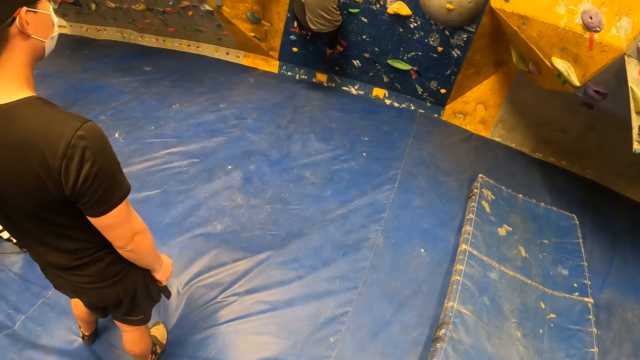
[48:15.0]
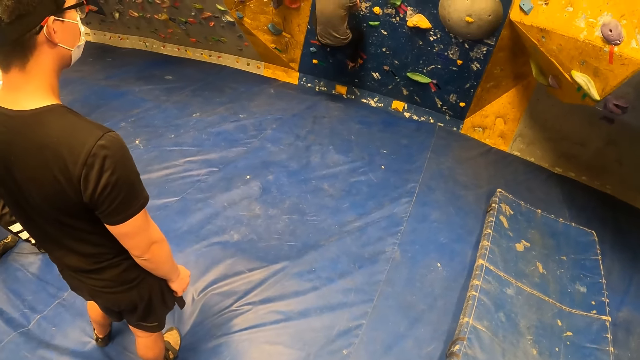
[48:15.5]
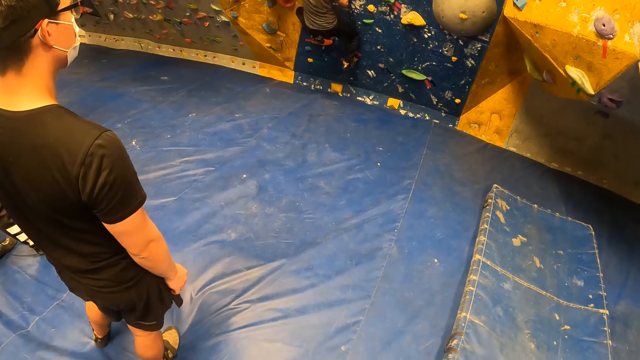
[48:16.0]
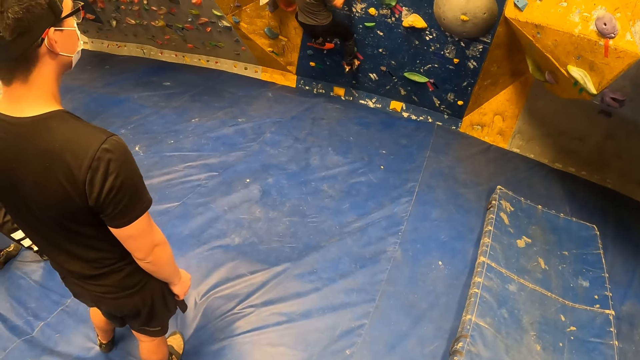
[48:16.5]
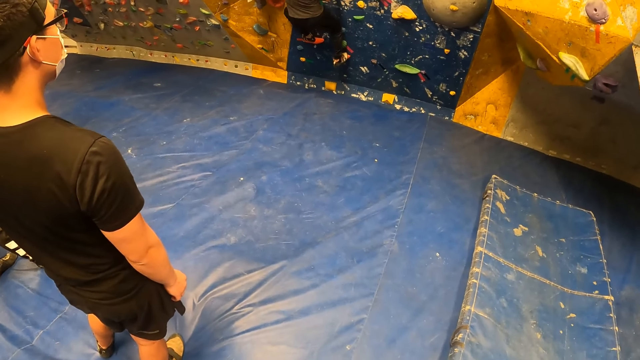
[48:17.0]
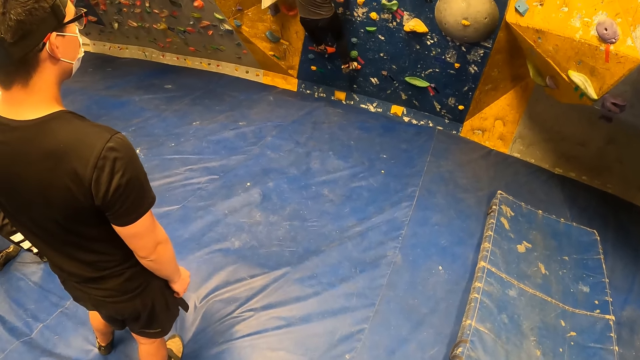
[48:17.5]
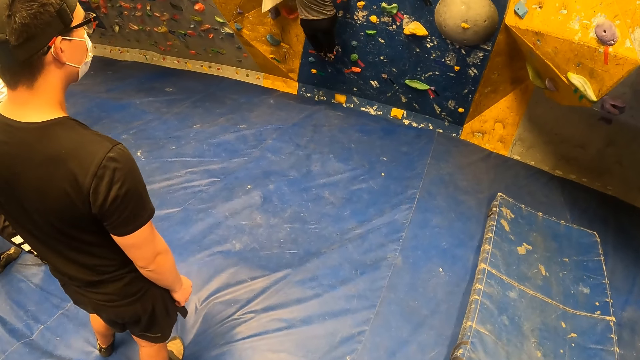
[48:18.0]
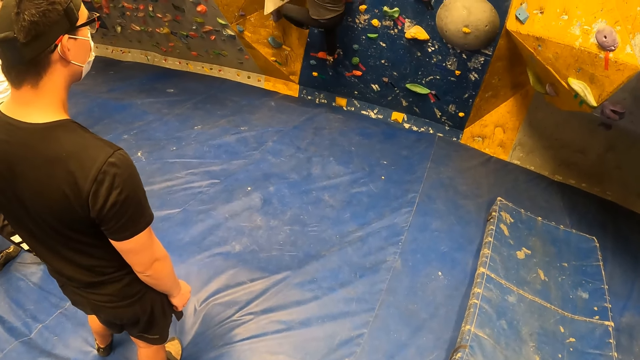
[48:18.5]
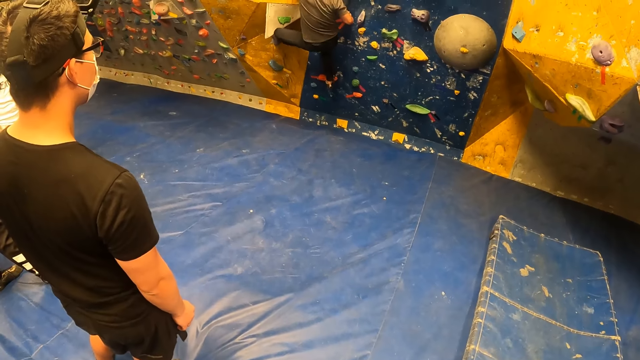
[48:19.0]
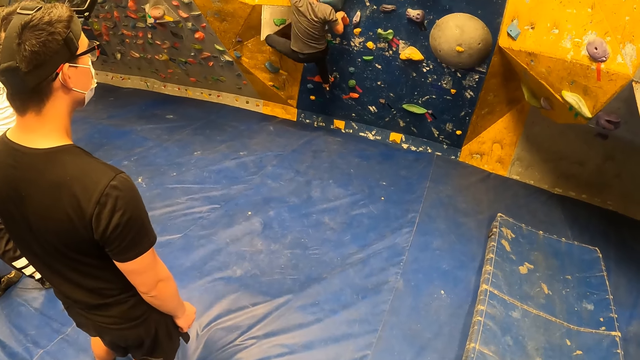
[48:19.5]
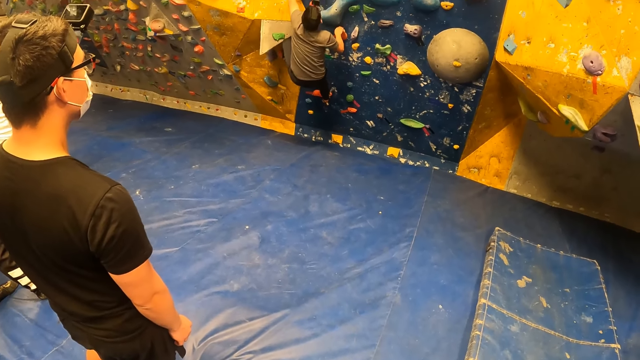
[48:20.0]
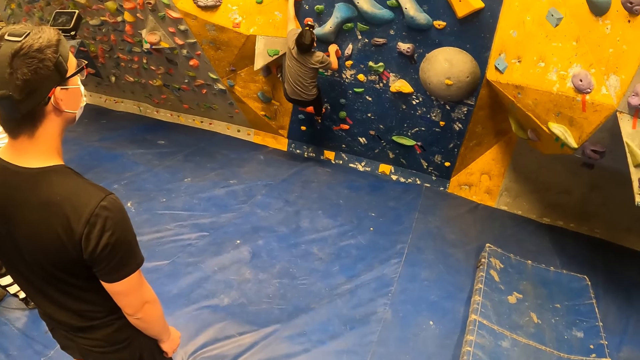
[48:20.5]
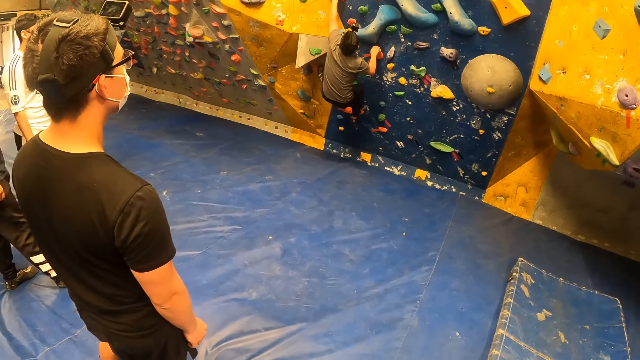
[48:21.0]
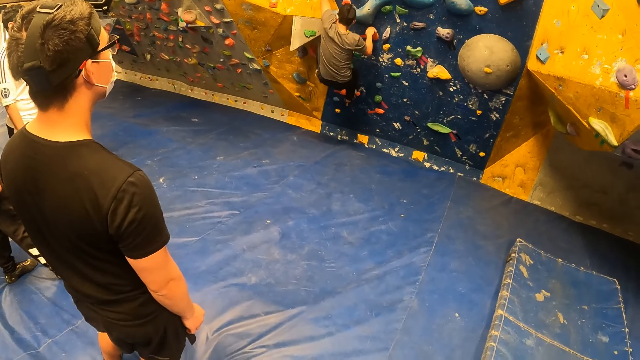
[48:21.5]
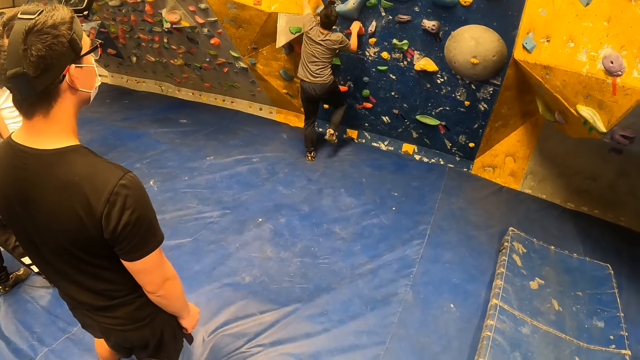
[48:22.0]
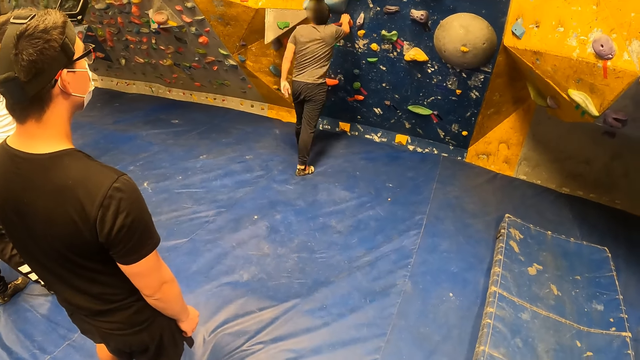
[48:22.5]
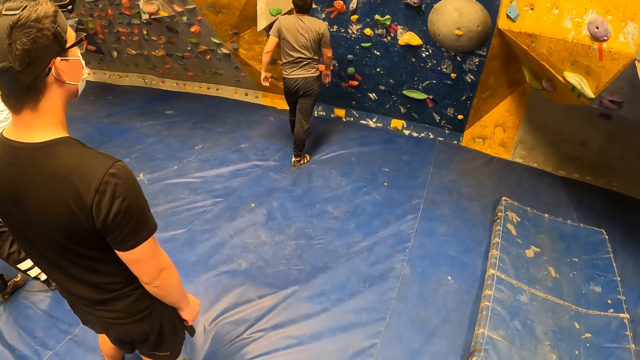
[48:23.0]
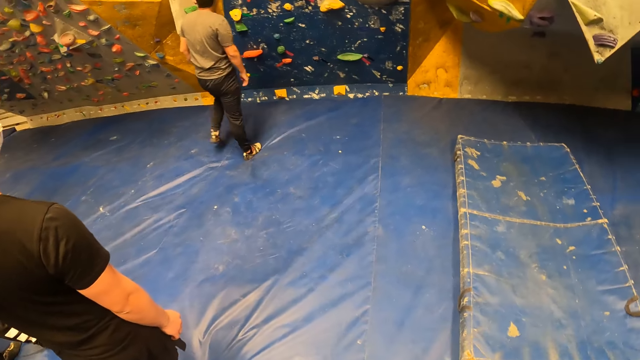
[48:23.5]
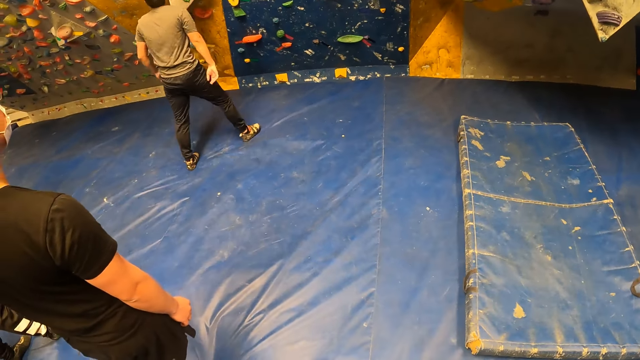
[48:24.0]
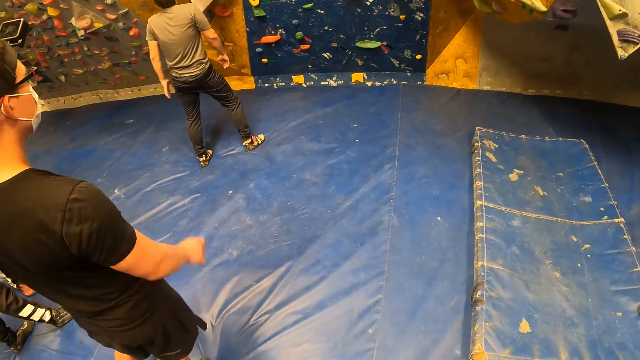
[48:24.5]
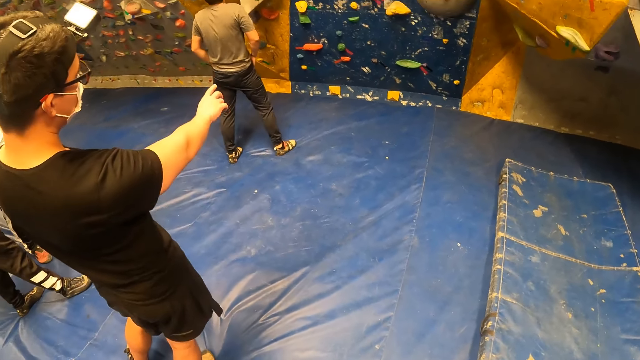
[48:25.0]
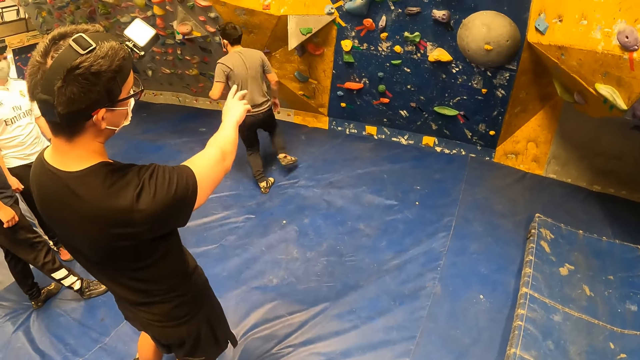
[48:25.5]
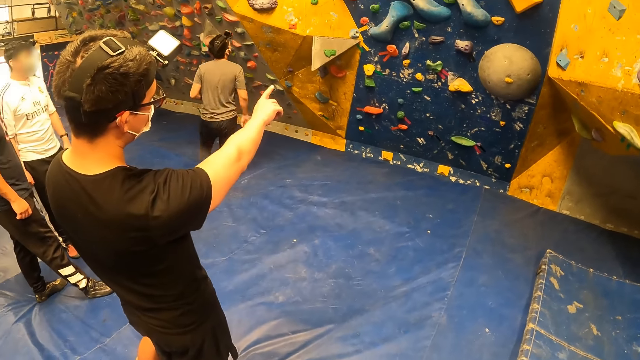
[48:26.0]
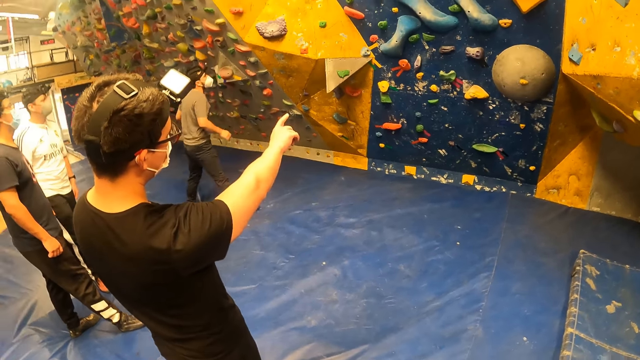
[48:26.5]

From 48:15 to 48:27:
The camera wearer looks around. The man jumps down the wall.

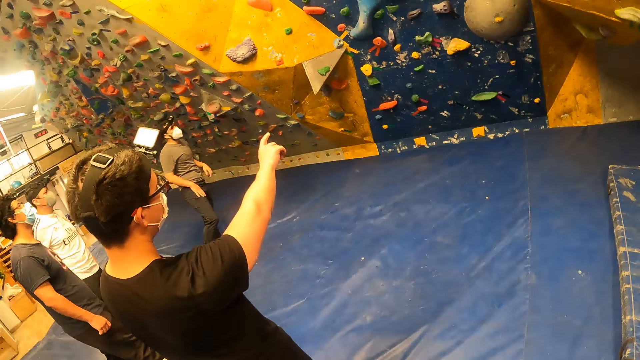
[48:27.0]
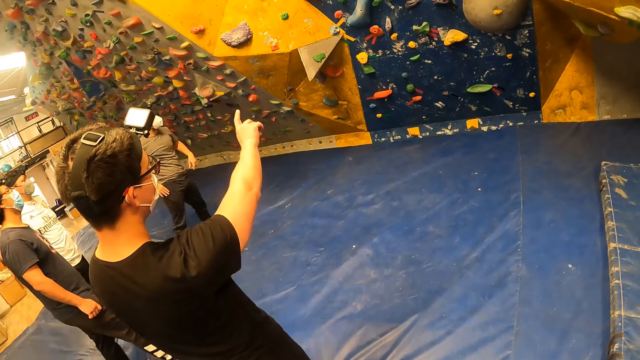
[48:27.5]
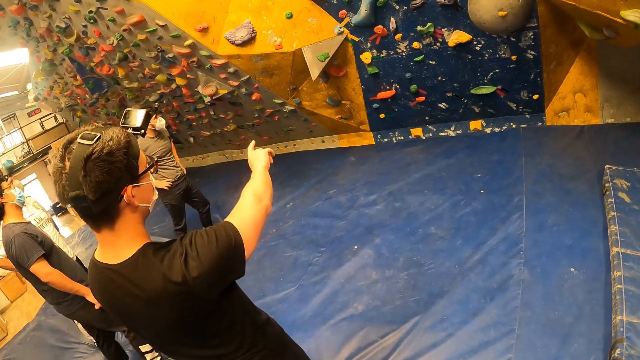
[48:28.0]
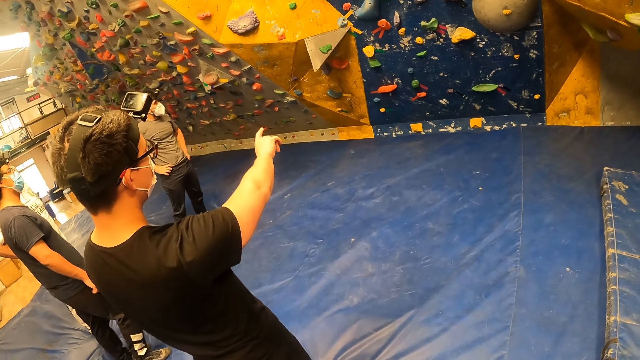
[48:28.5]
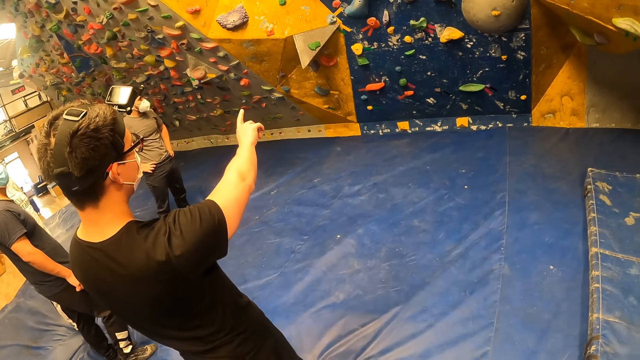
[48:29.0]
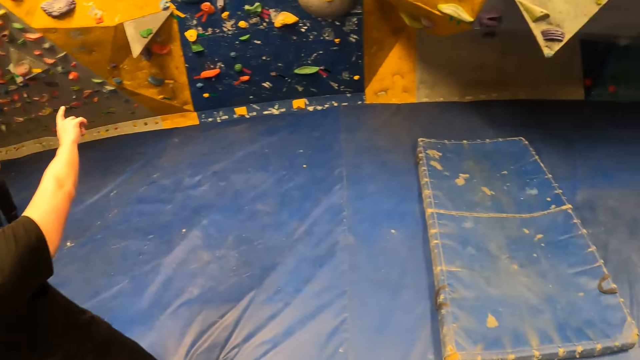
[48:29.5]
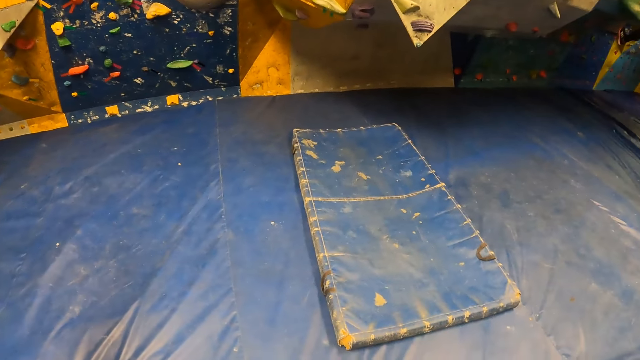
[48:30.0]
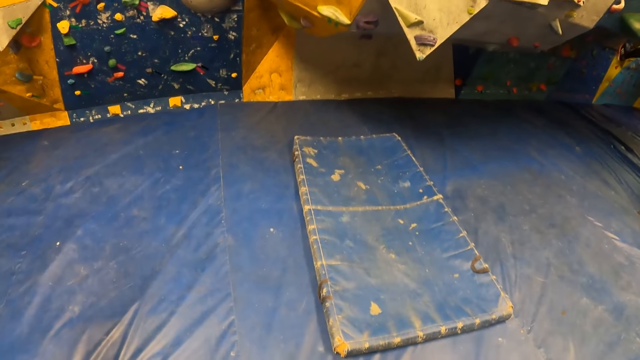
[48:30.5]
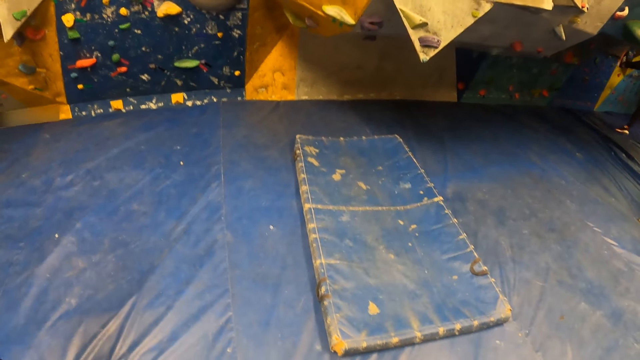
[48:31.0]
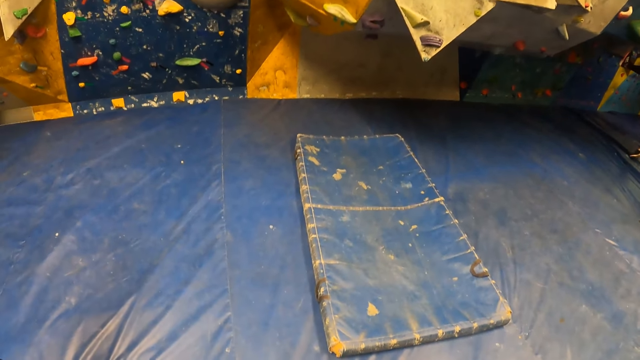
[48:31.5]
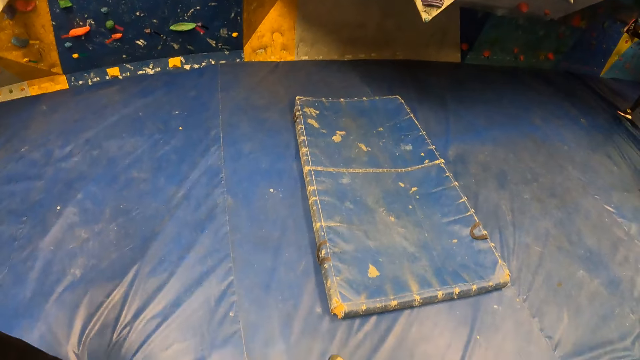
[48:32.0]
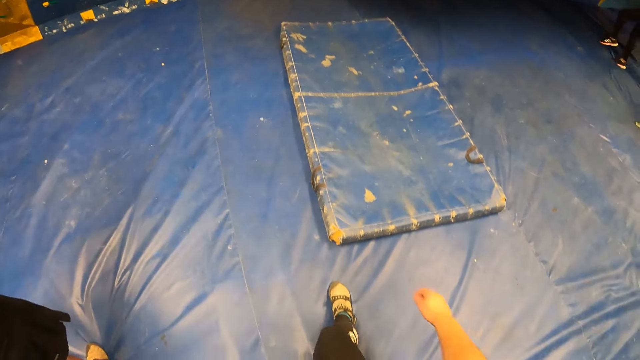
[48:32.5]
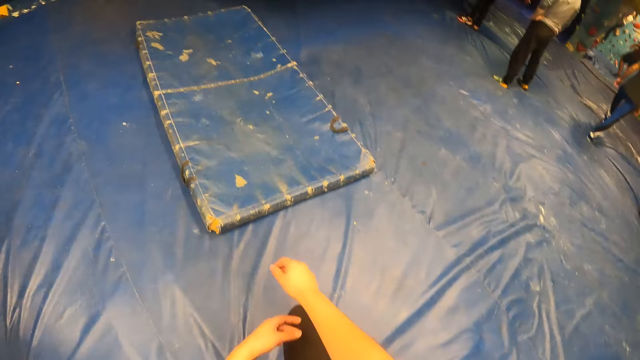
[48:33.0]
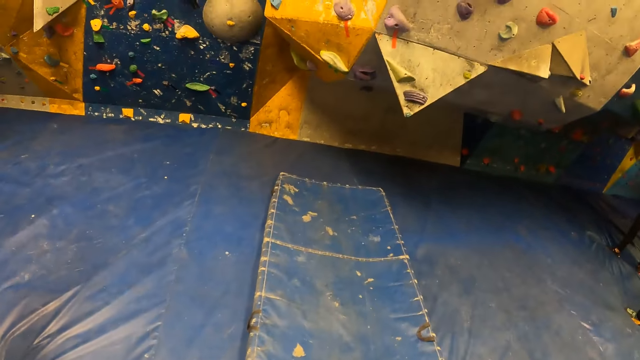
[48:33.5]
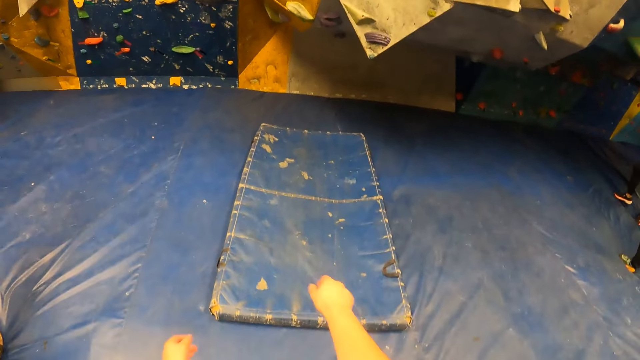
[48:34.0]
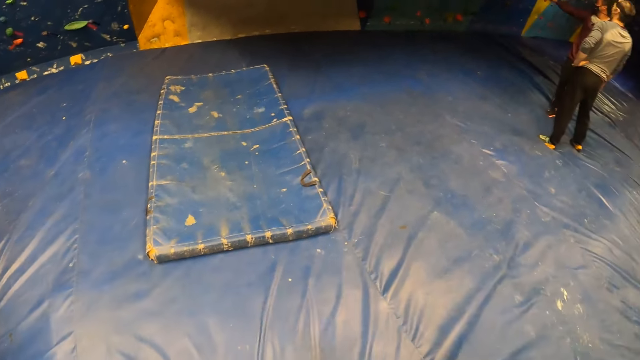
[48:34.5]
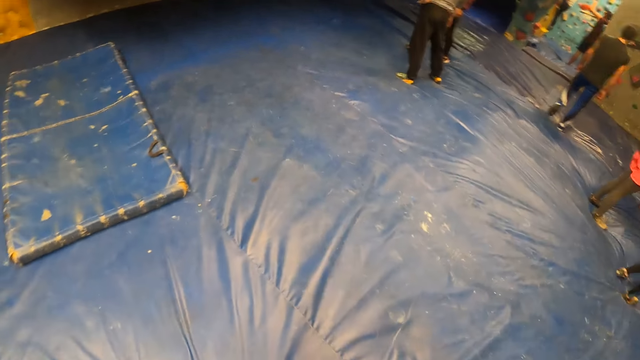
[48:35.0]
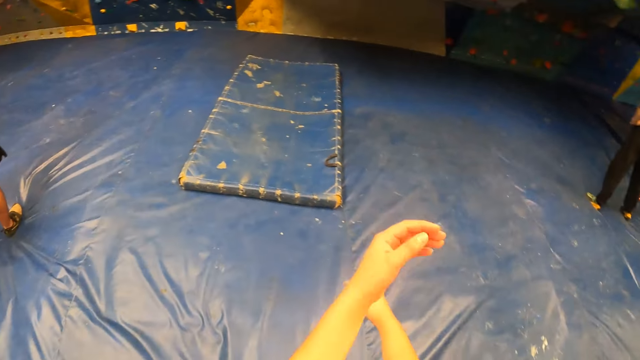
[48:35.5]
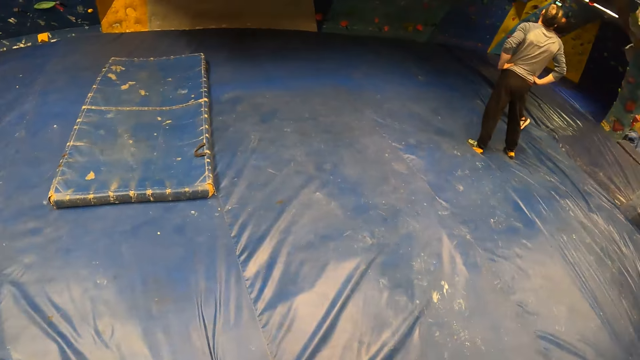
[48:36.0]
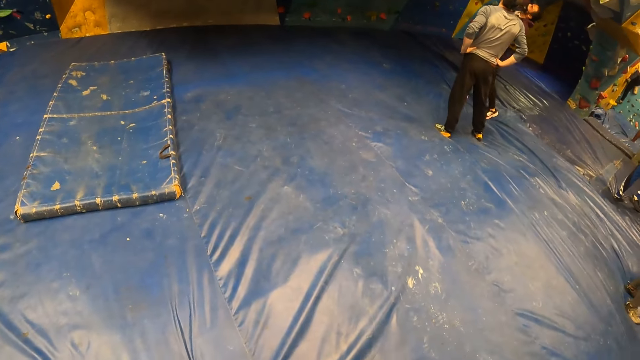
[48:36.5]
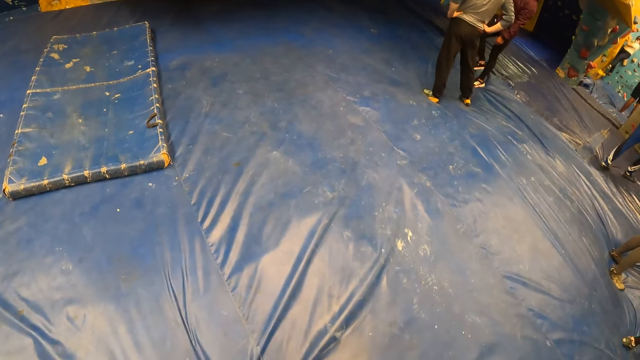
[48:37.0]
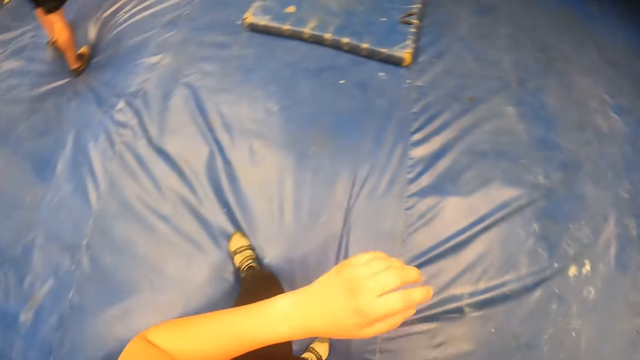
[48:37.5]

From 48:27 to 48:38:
The camera wearer moves the hand. They look around. They move the hands.
